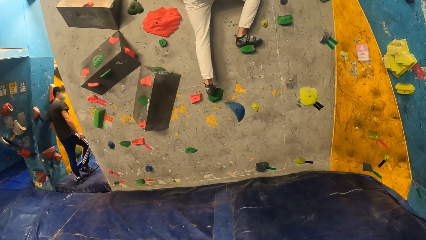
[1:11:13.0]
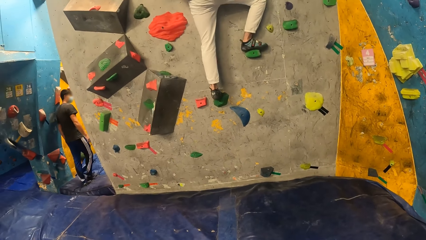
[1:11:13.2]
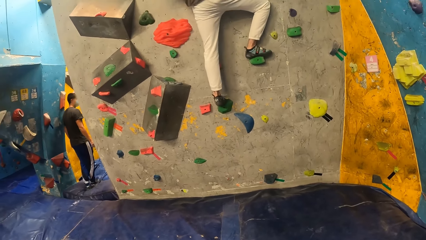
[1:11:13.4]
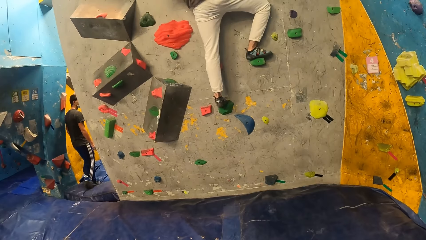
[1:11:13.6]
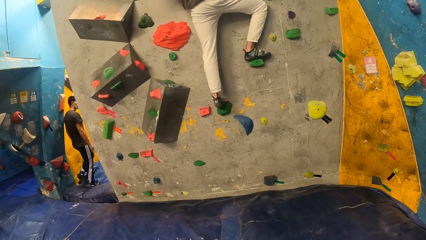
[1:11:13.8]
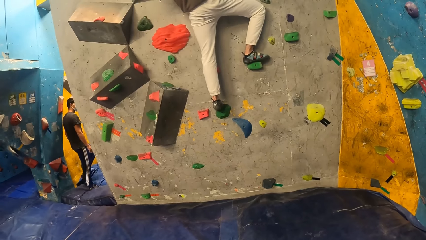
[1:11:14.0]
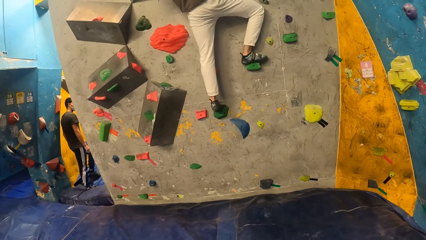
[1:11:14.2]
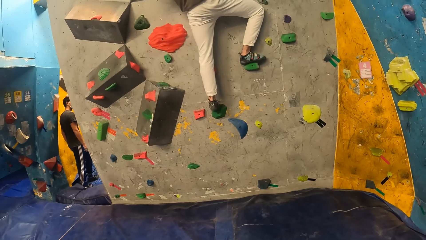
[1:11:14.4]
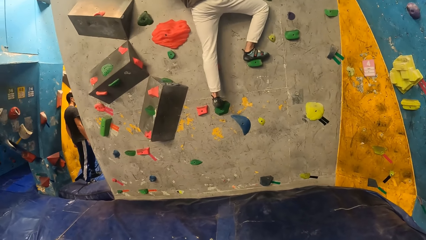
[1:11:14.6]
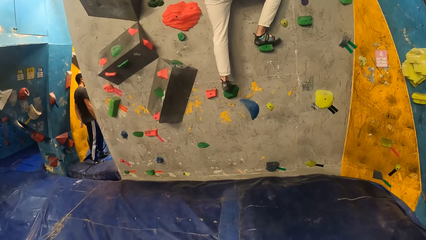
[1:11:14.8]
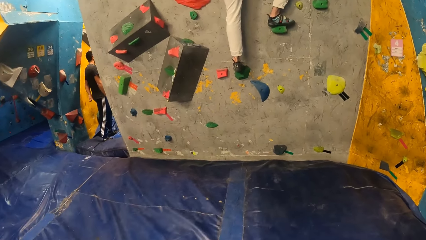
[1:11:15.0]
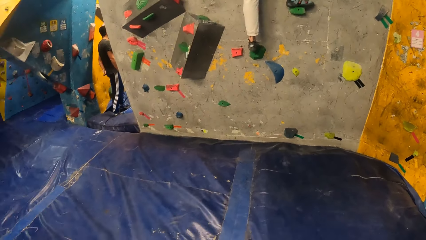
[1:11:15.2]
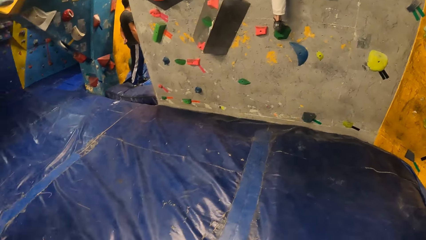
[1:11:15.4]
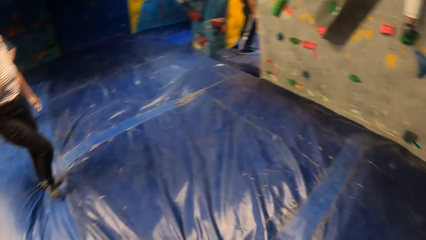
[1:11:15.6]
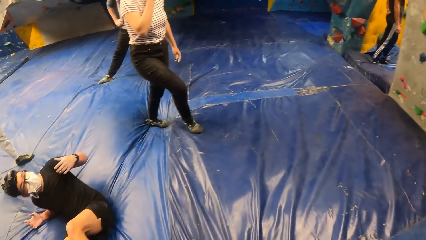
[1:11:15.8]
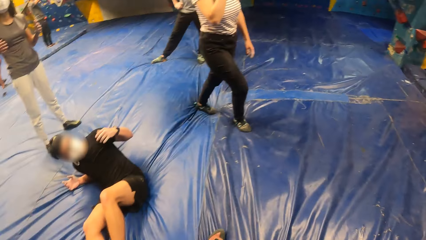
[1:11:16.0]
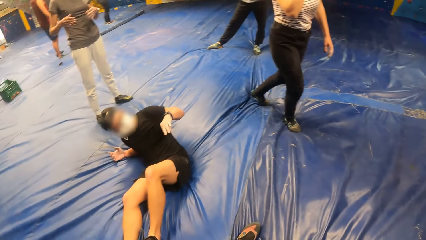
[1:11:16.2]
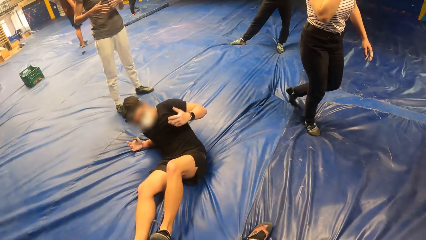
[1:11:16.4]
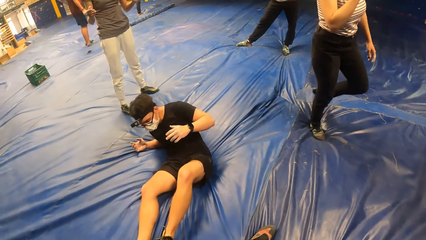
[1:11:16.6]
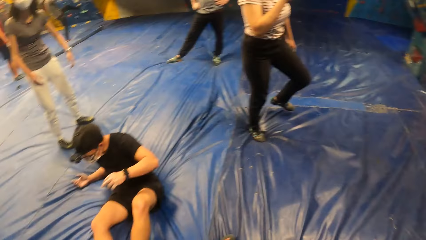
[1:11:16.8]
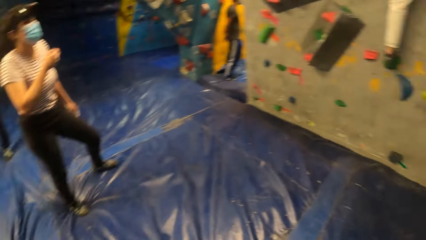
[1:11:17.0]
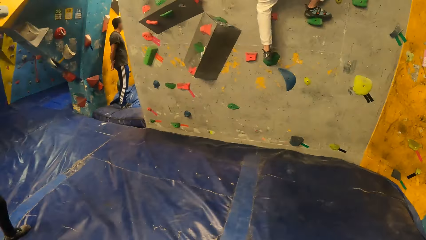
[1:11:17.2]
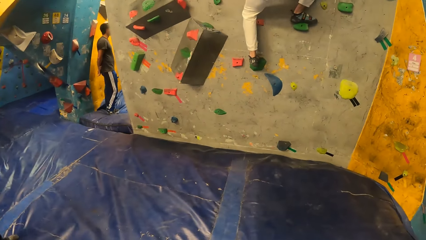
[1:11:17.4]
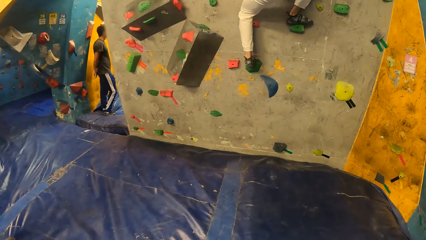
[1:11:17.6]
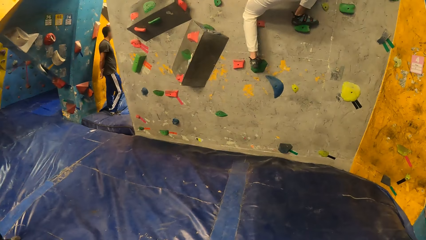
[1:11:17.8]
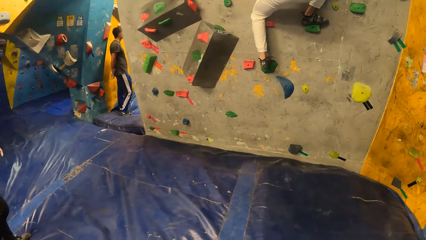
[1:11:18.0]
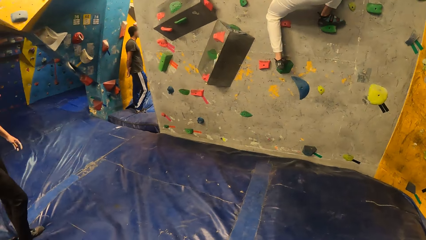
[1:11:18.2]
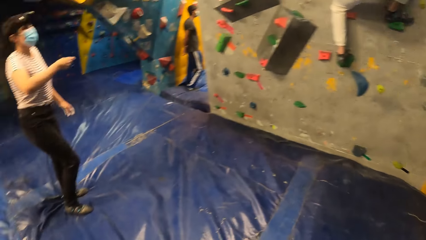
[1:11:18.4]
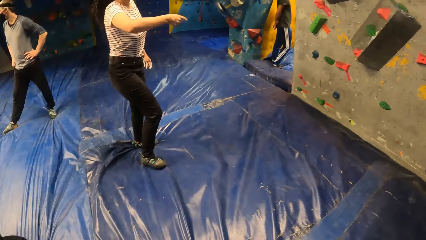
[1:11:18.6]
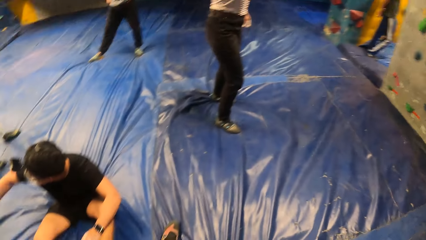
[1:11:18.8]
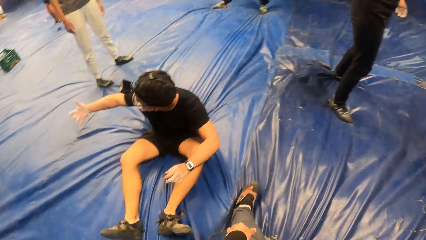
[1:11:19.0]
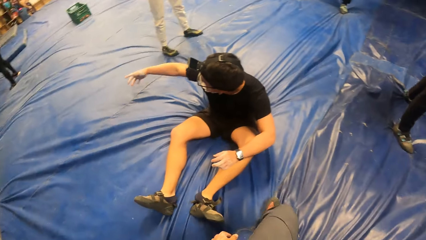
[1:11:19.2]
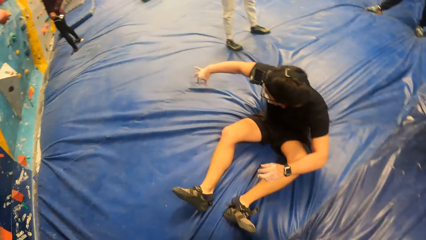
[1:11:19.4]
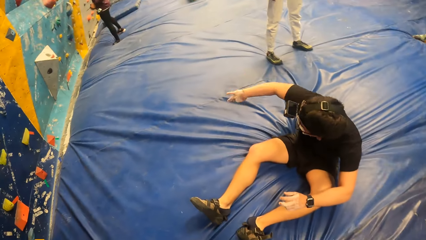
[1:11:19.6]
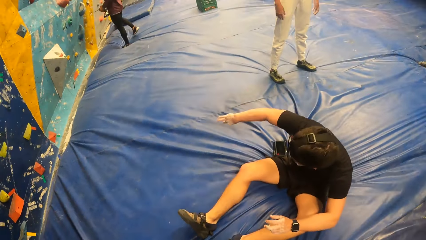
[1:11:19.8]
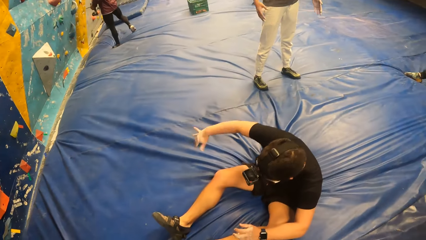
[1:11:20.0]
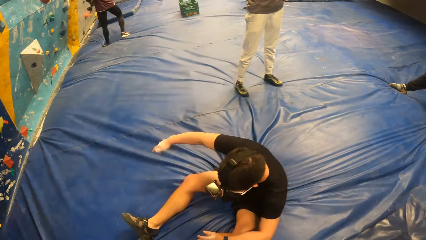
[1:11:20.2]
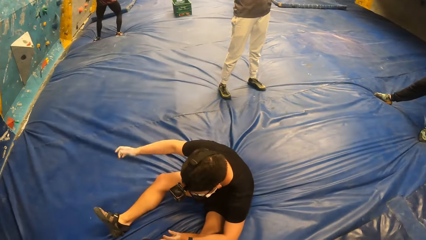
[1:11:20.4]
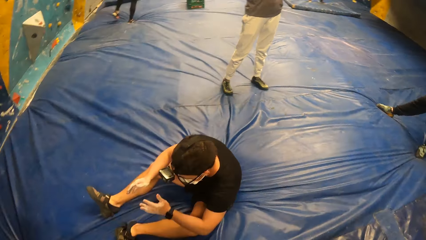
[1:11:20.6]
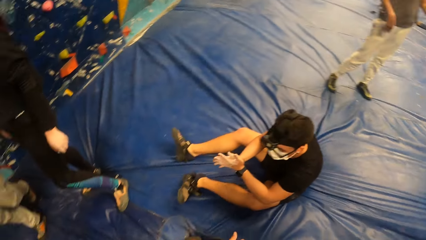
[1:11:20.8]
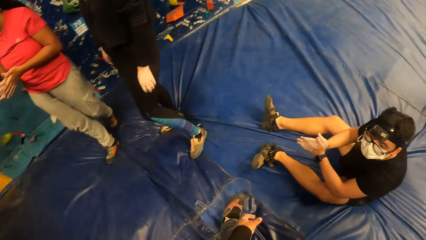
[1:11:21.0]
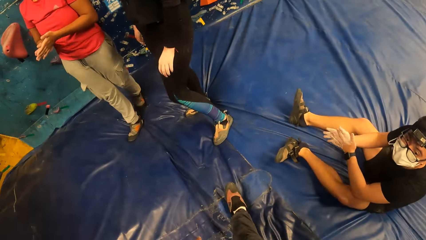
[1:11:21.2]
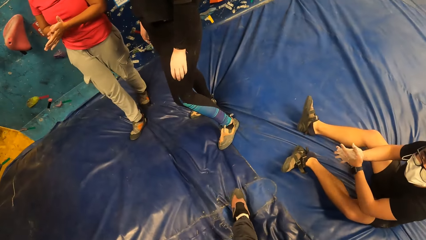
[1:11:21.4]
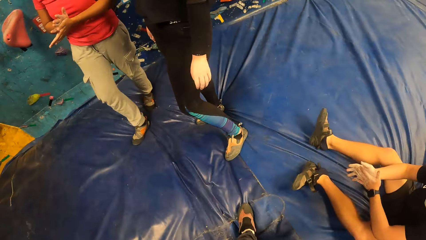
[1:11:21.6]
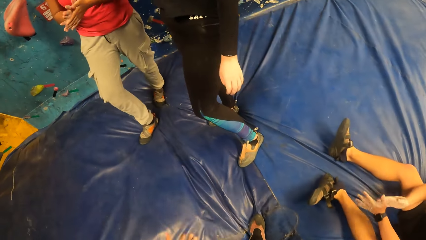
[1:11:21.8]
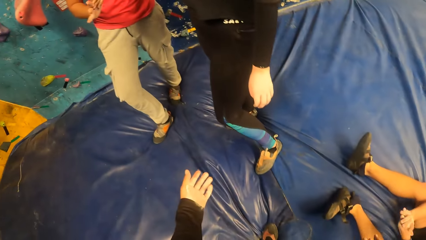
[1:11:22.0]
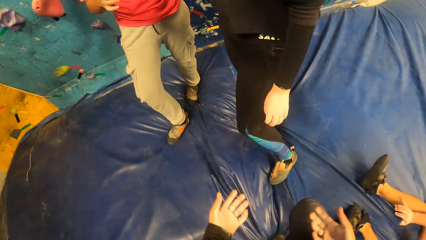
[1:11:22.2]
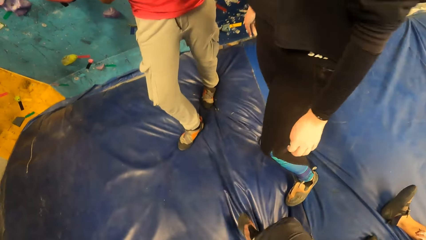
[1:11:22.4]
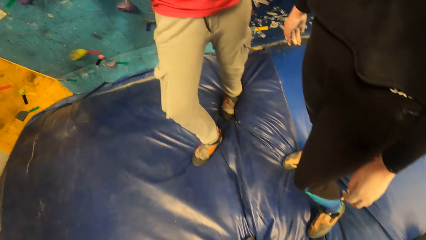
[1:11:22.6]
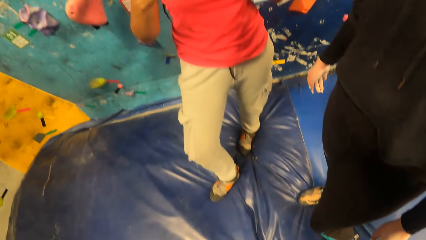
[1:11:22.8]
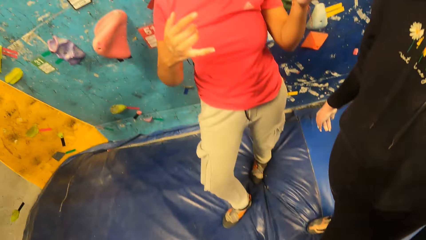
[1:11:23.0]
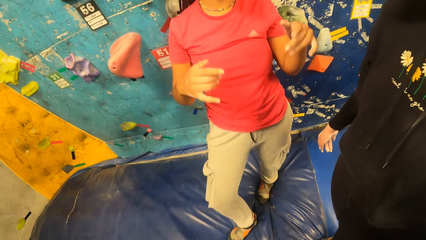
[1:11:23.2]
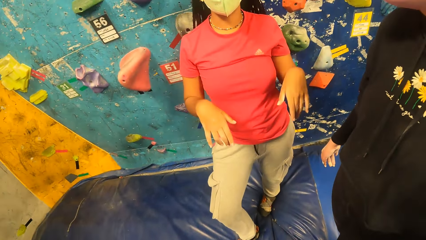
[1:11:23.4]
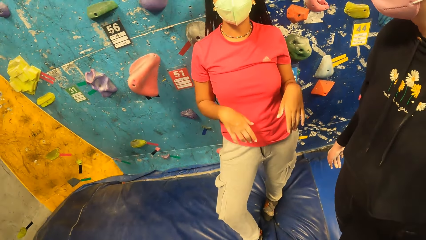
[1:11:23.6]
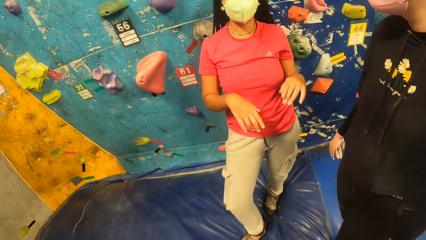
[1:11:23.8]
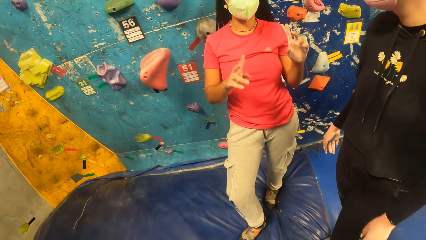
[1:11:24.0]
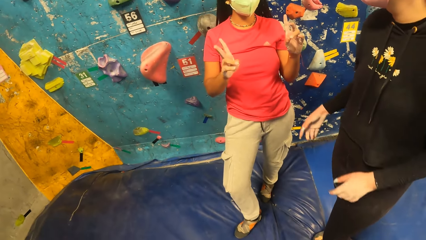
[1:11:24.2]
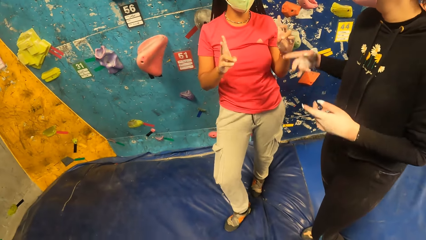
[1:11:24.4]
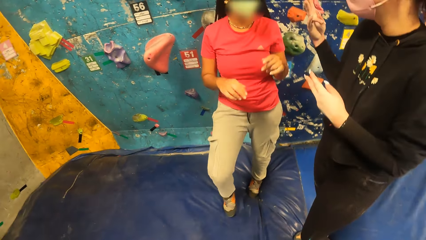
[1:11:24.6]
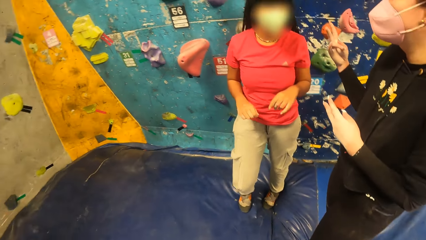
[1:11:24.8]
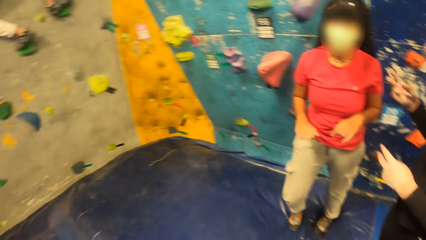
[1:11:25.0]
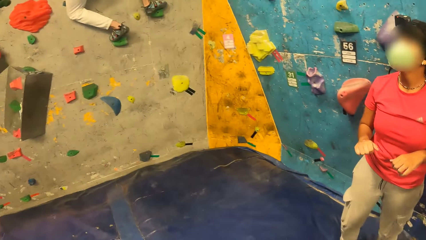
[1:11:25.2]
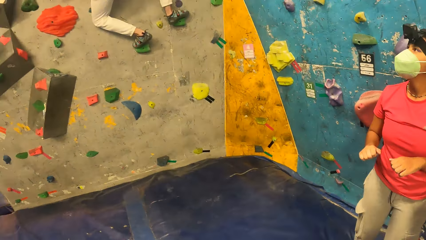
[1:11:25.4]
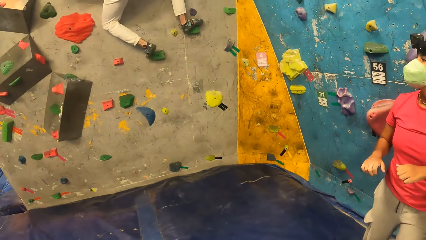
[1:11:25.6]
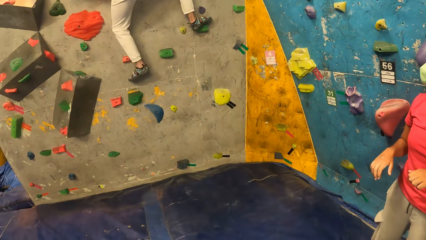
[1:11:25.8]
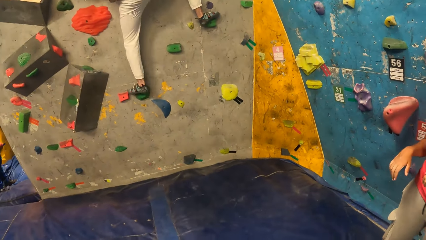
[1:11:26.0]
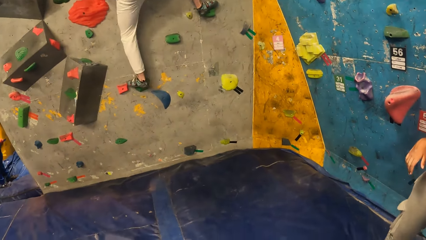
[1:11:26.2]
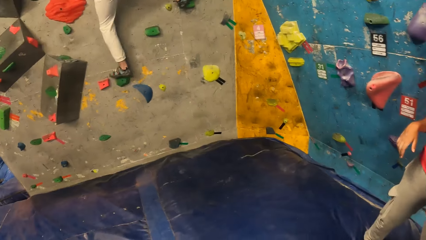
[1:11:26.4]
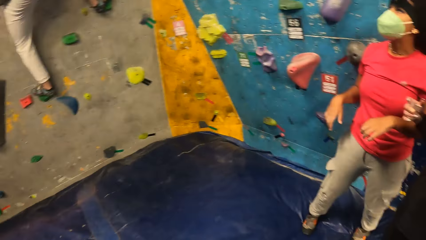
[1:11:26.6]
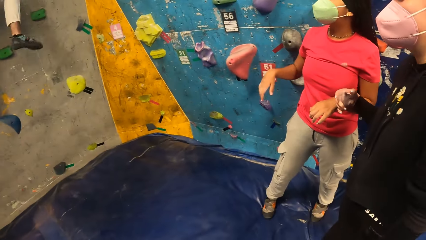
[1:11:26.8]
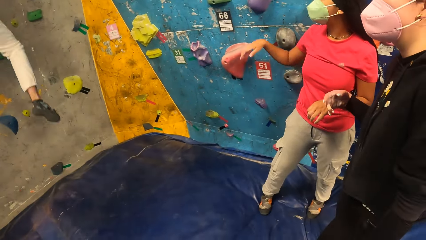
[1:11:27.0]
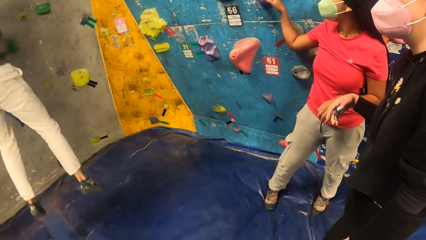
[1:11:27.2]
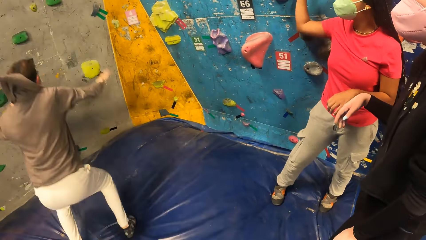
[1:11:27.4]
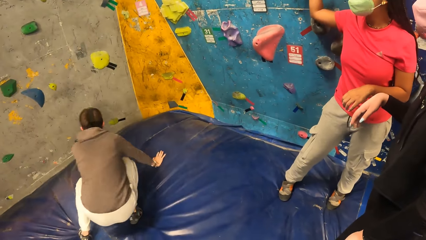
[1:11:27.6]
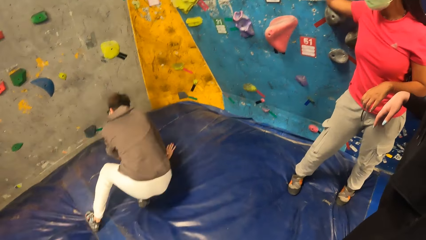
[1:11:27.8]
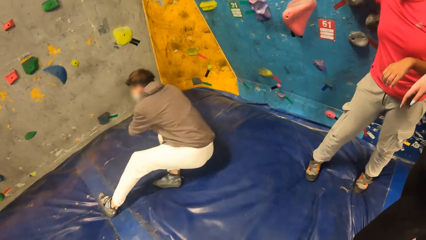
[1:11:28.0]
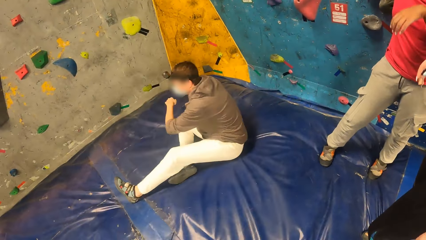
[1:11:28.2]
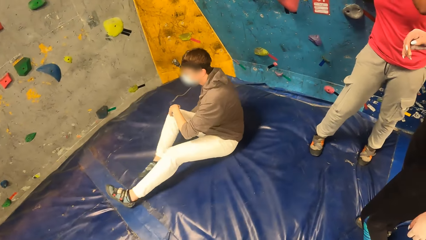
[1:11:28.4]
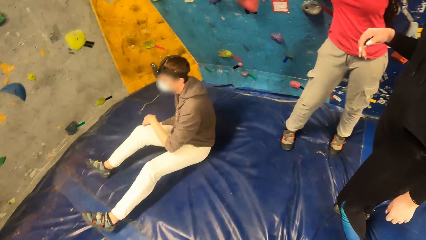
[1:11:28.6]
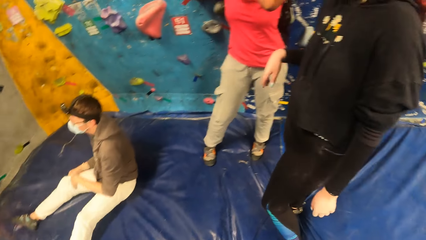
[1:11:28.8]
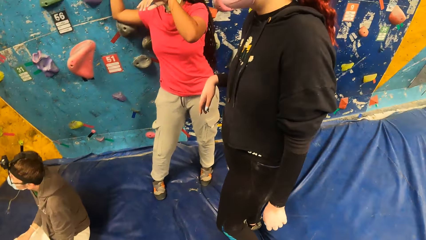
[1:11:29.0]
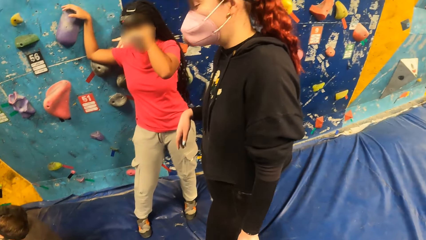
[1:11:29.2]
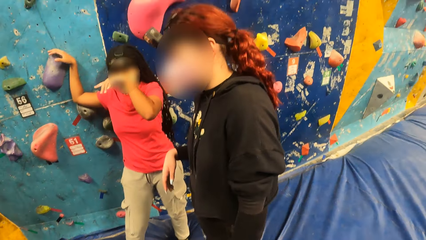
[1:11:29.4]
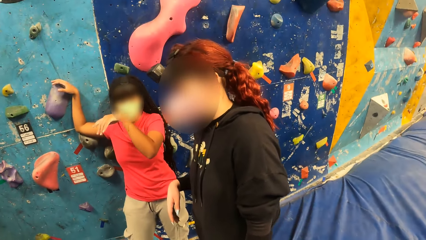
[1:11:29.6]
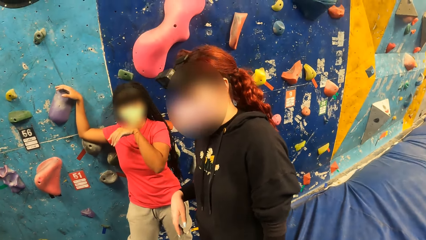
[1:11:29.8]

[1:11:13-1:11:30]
The camera wearer turns back. A man moves his left hand. The camera wearer turns front. The man moves his right hand. The camera wearer turns around. They converse with a woman and another woman. They look left. Another man jumps down from the wall onto the foam landing. The camera wearer looks forward. The other man sits on the foam landing.
